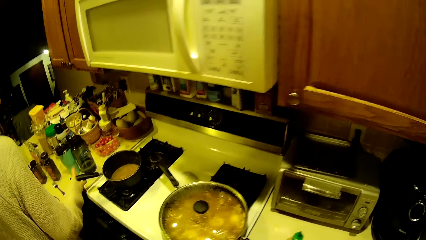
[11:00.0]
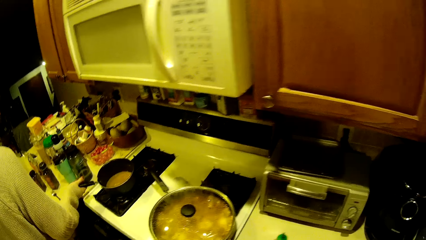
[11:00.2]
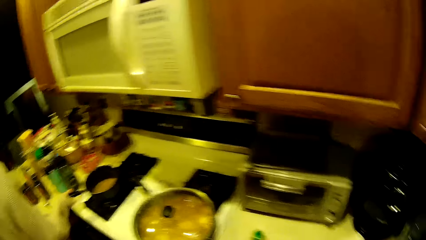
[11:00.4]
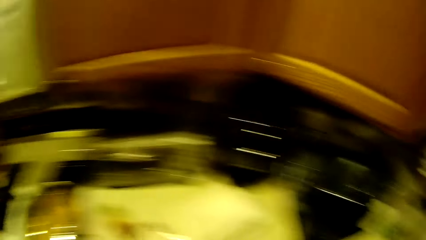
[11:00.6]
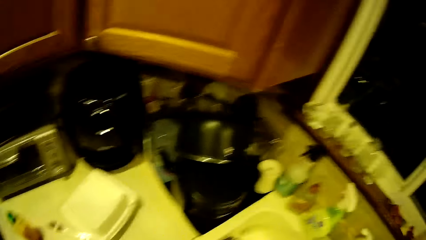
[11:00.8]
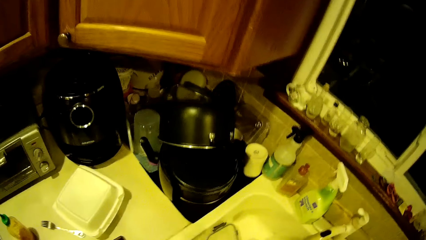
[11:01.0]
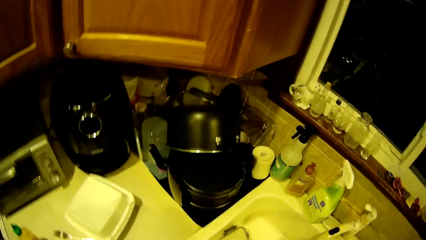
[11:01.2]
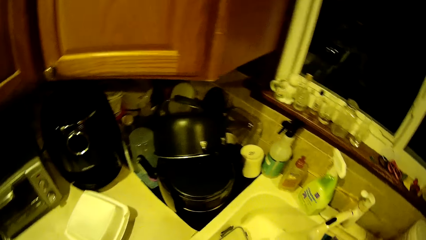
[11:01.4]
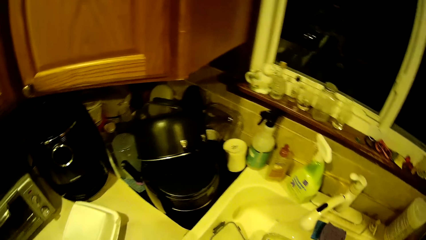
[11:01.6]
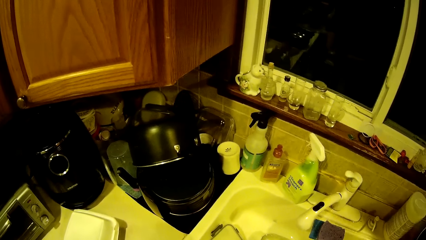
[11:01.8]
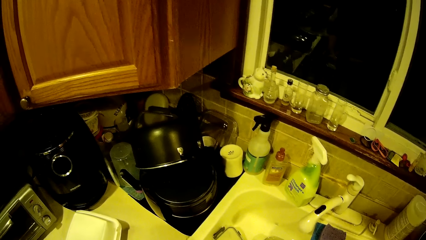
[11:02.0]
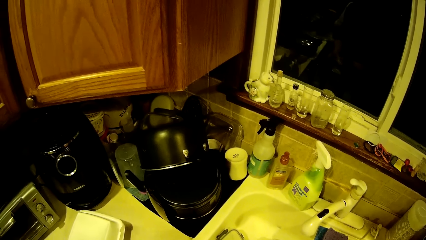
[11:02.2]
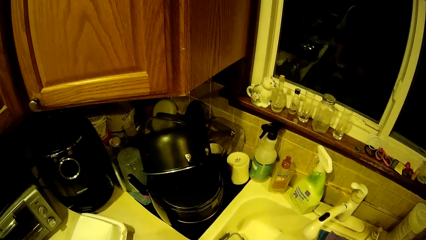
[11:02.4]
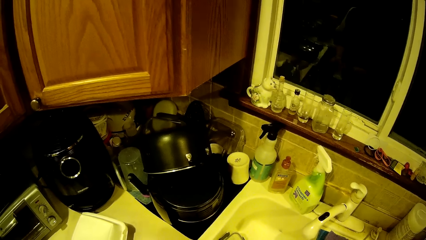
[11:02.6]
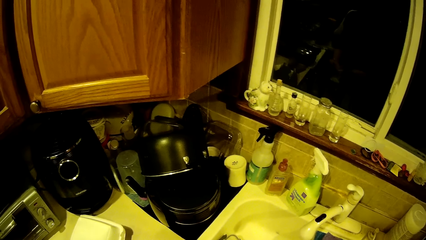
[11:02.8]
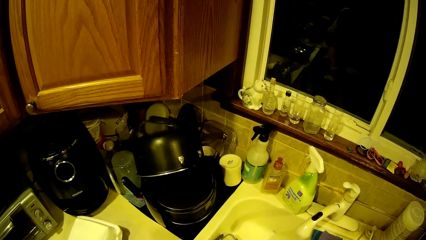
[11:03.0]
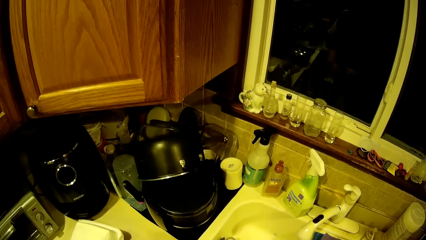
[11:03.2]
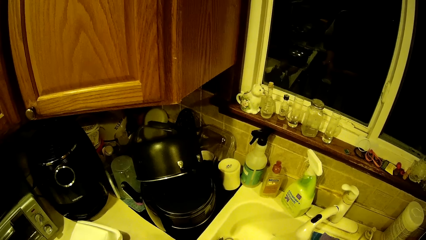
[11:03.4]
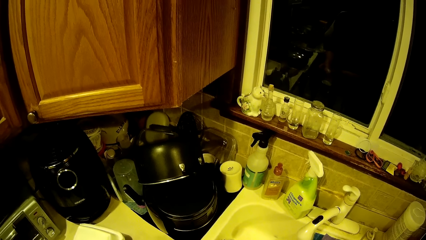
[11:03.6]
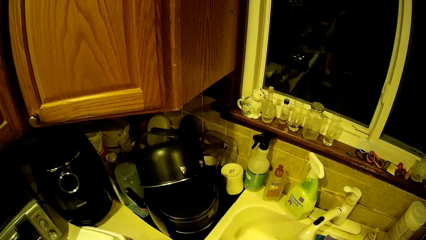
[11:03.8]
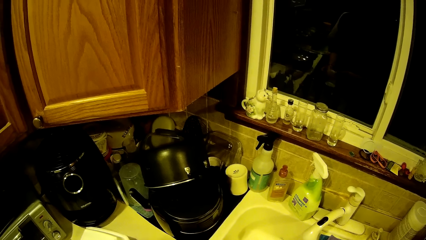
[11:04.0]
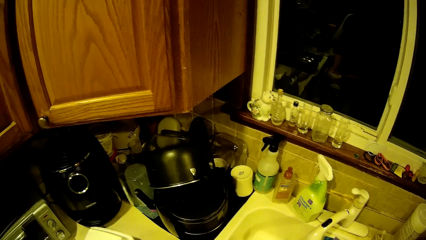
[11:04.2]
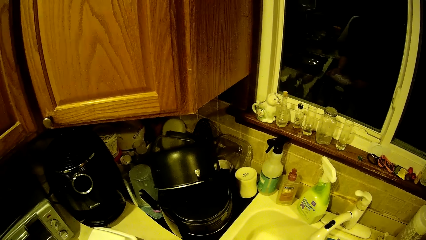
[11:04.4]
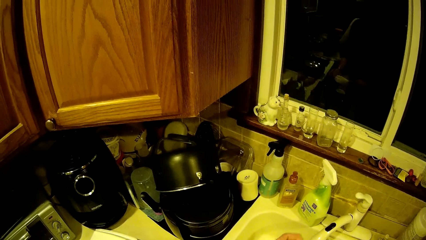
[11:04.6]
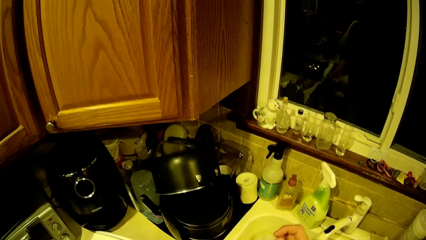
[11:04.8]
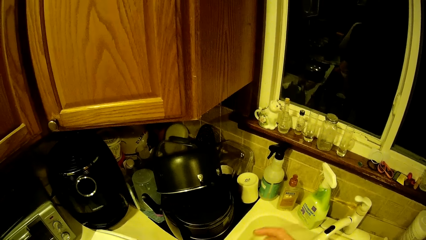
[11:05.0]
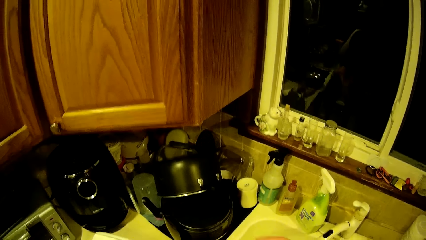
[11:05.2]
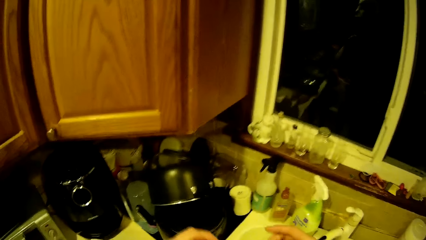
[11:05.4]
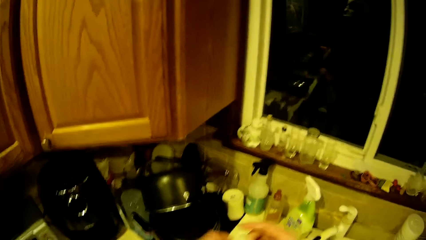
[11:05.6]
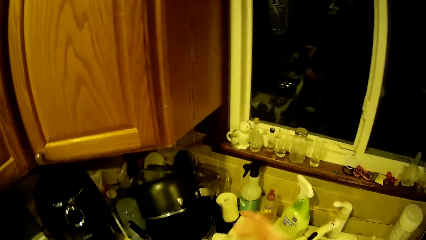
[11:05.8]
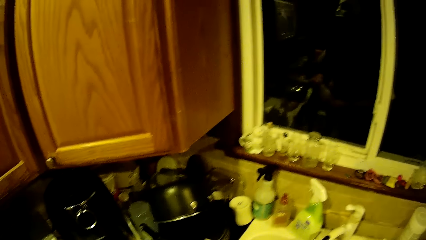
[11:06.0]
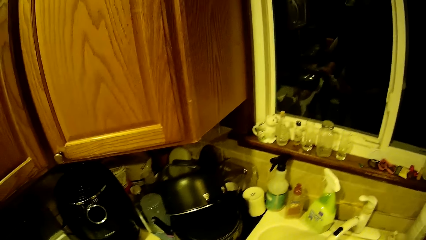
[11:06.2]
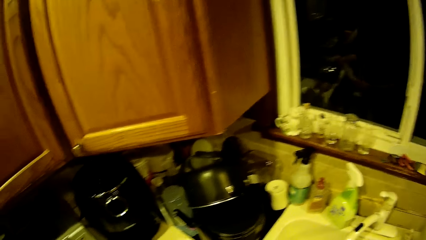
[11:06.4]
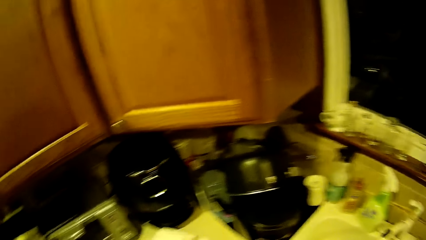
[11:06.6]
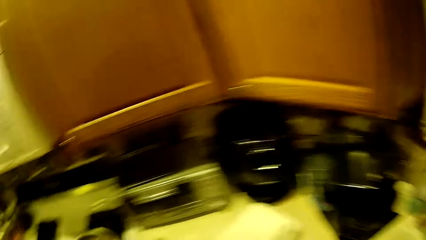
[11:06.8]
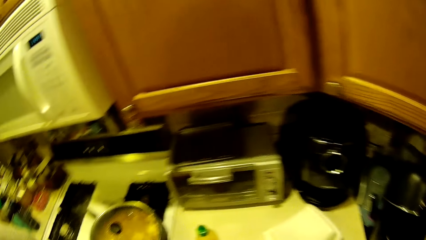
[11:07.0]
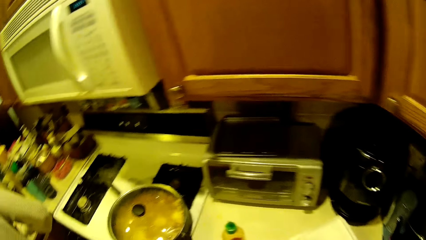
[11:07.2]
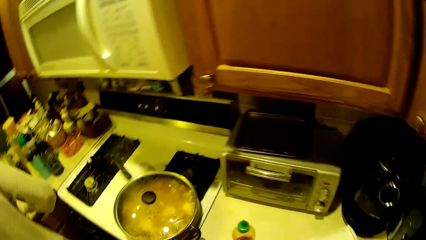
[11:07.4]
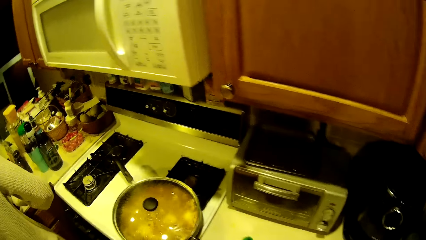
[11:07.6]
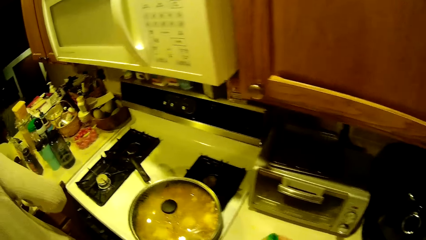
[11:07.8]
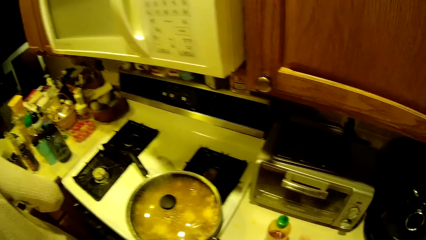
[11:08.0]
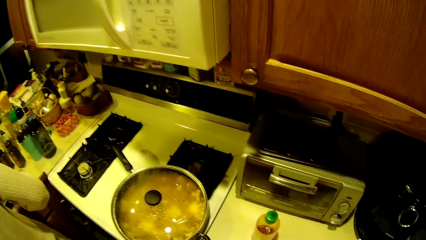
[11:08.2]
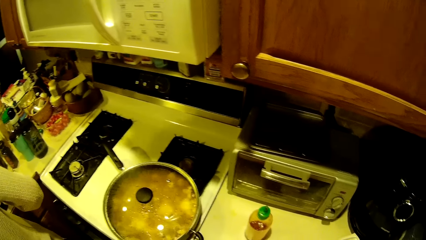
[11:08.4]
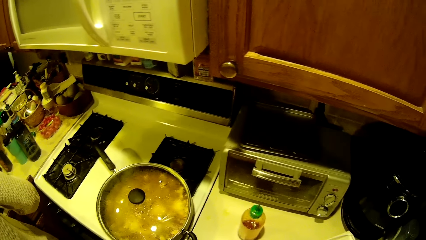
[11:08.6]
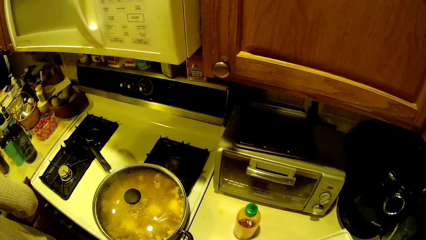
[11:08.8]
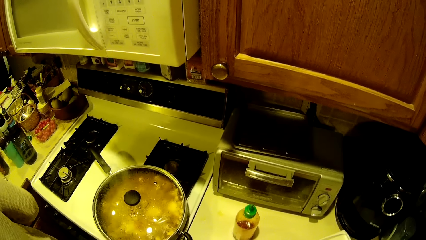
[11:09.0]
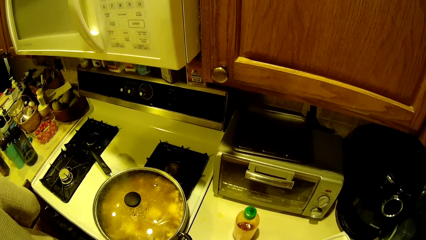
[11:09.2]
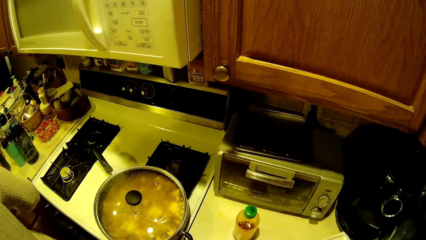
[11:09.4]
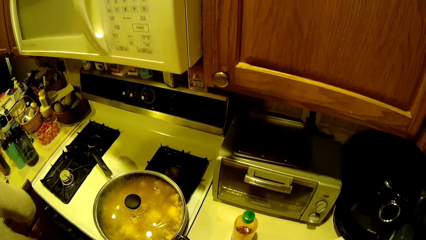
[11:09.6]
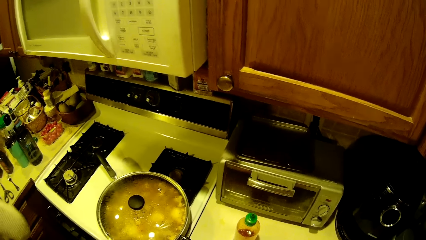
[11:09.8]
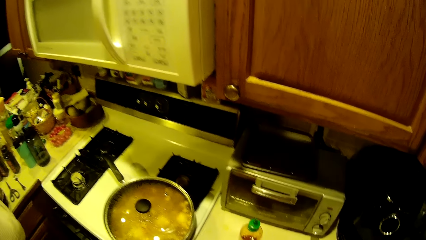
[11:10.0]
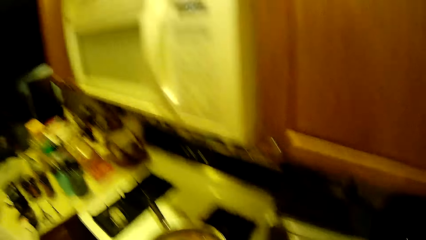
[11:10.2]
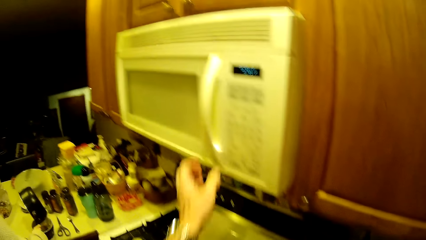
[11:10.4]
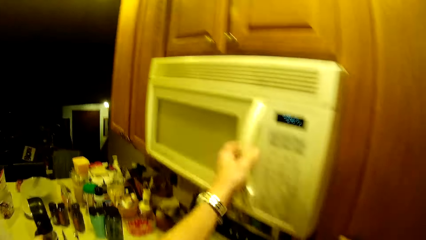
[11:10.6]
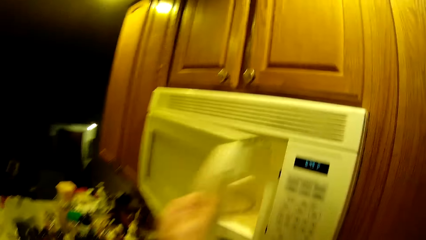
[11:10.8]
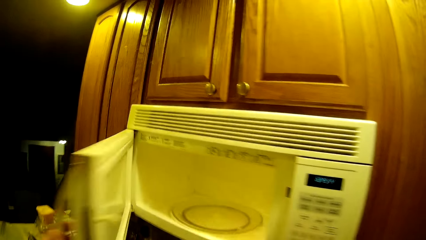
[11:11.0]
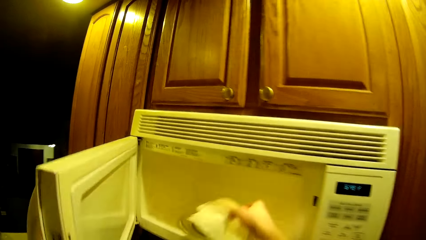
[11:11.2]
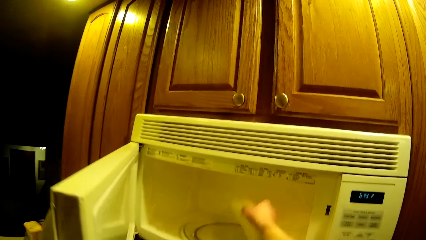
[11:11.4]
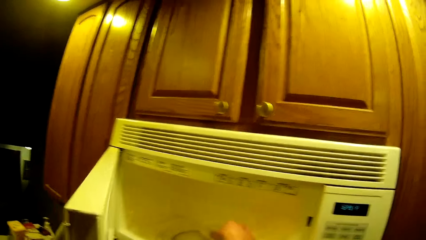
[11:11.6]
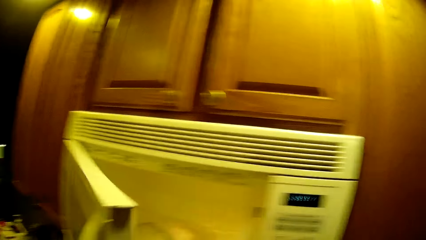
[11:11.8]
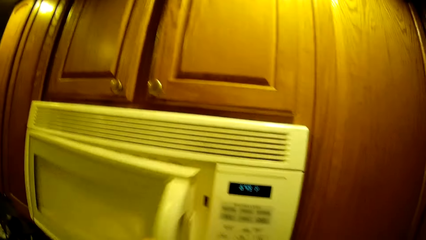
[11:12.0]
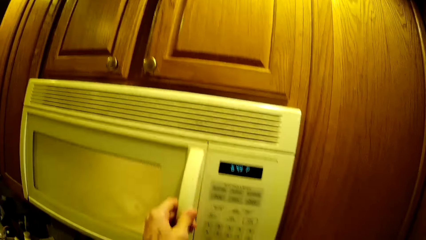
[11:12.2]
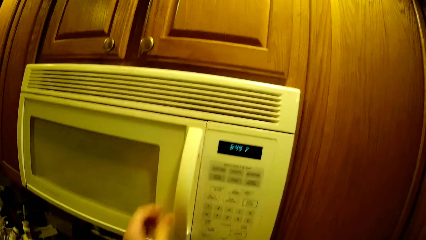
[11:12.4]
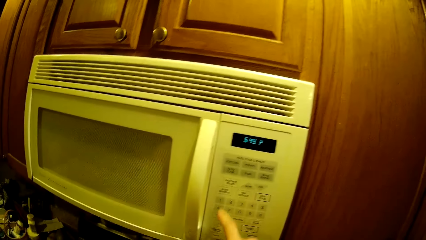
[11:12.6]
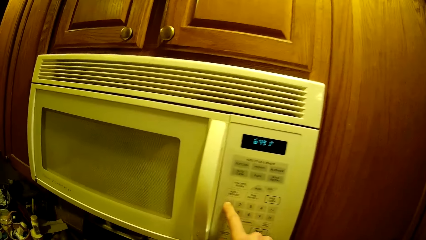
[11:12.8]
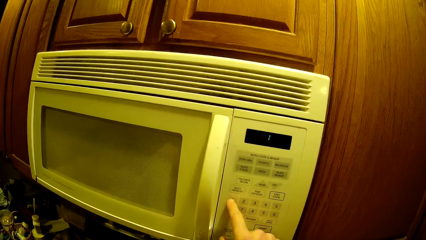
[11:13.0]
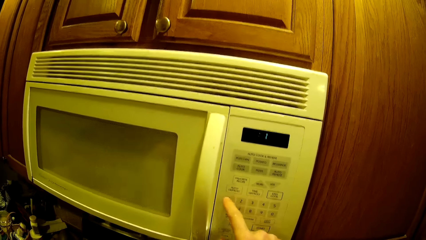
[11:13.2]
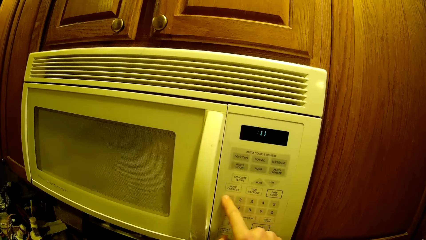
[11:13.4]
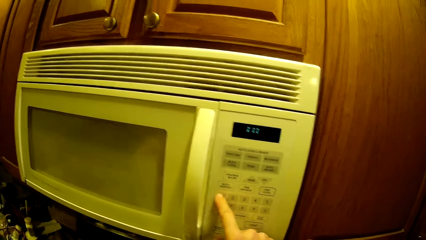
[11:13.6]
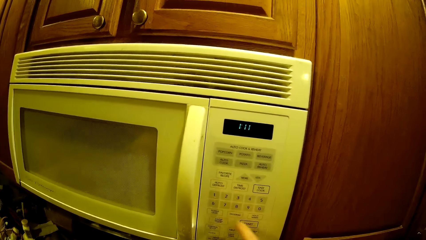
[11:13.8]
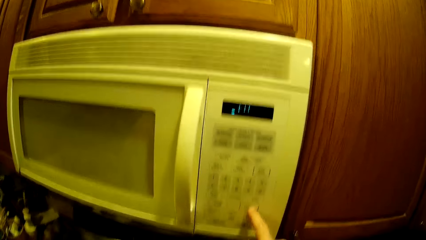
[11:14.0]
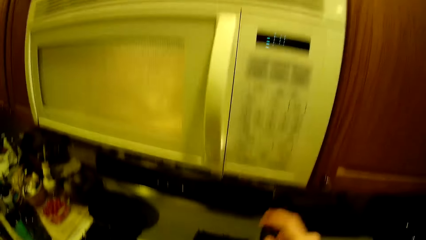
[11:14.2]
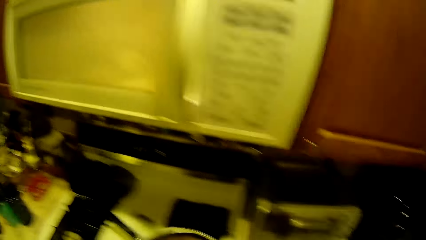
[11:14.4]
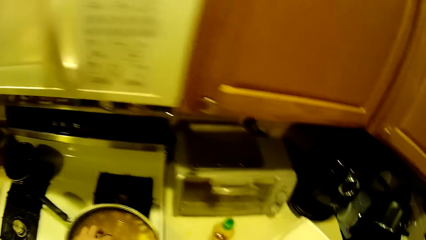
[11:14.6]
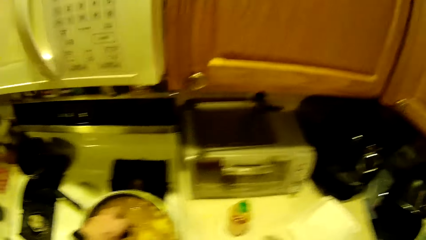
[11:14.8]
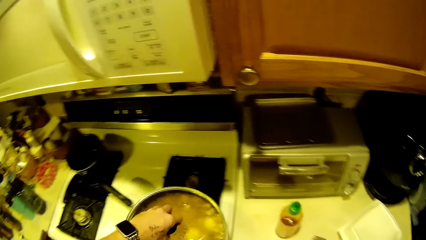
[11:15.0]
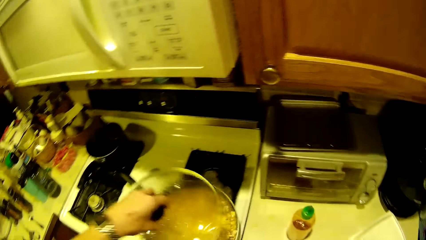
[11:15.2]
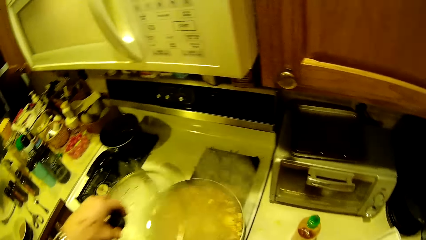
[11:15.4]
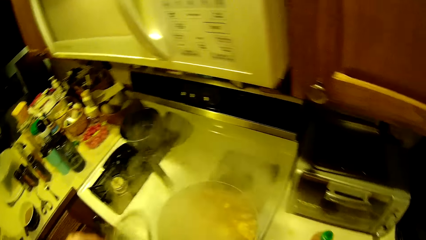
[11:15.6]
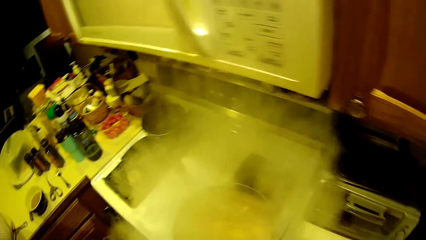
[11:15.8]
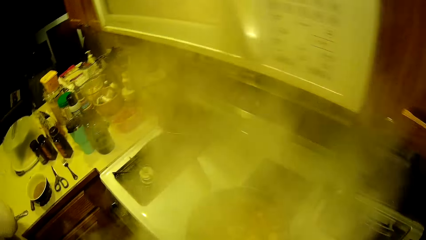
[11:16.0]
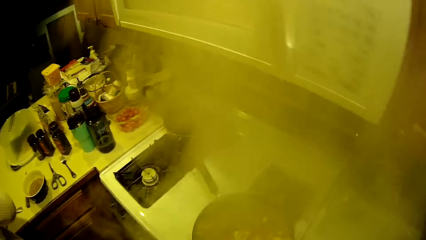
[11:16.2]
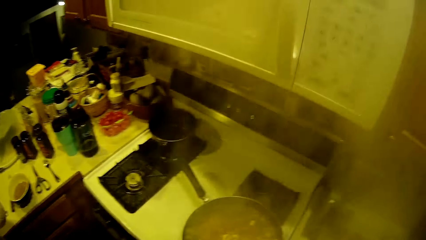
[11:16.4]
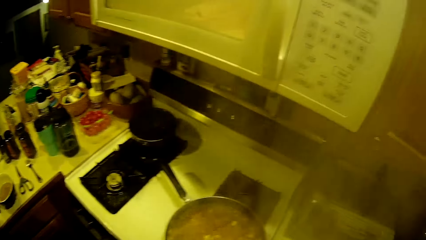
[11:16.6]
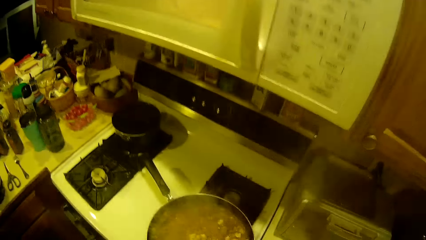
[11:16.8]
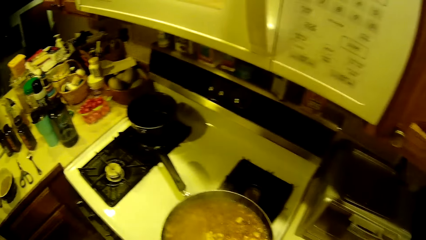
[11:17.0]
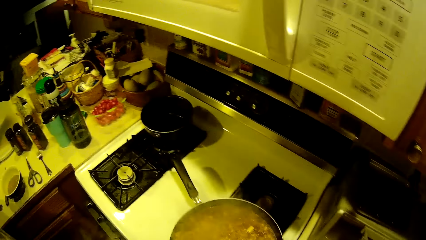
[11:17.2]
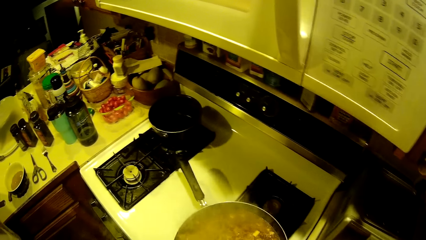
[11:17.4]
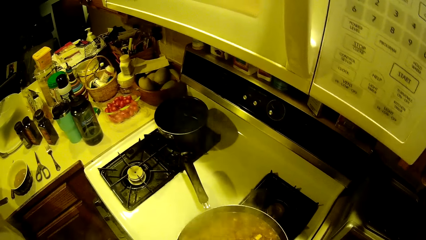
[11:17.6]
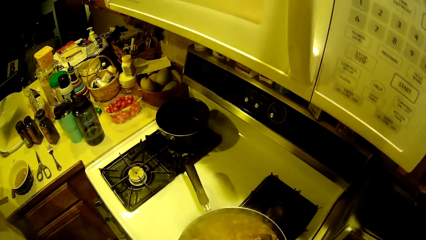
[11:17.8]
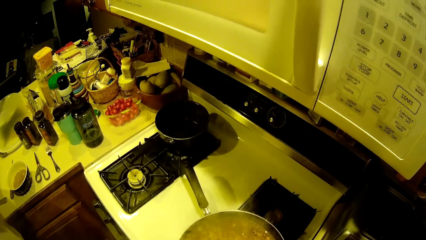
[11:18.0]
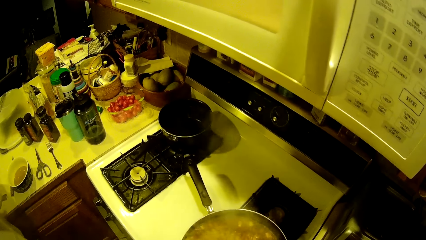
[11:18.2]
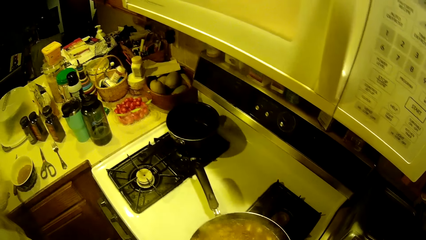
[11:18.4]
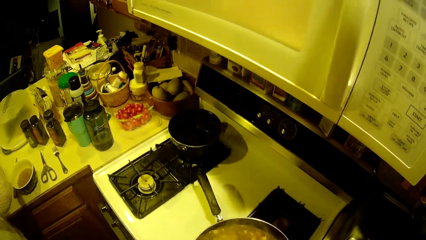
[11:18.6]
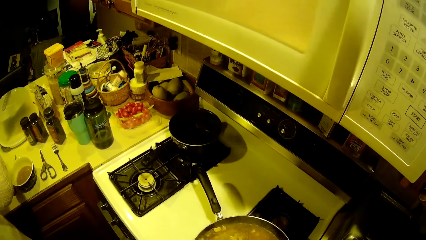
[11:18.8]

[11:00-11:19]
A lady holds up the cooking pot. The camera wearer opens a white microwave oven with his left hand. He places a sausage wrap in the white microwave oven with his right hand. He closes the white microwave oven with his left hand. He presses a button on the white microwave oven with his right hand. He opens the fry pan on the cooker with his left hand. He stirs the noodles in the fry pan with the fork in his right hand.
